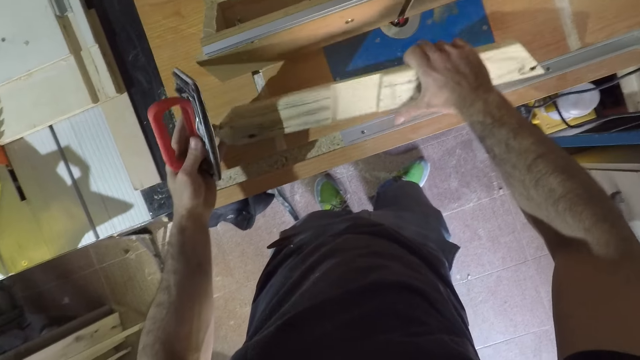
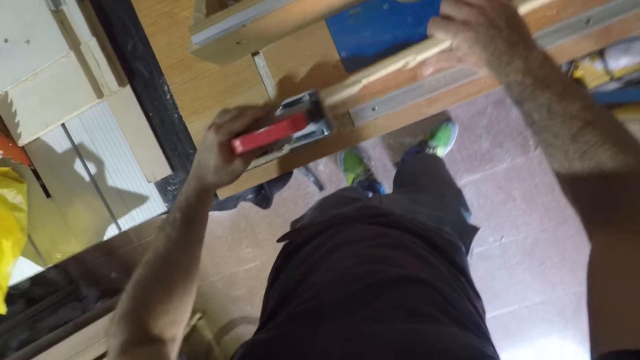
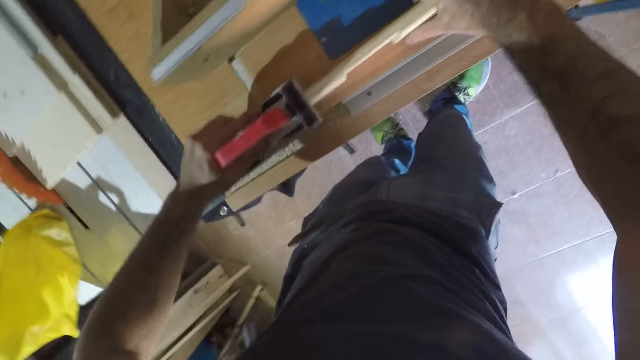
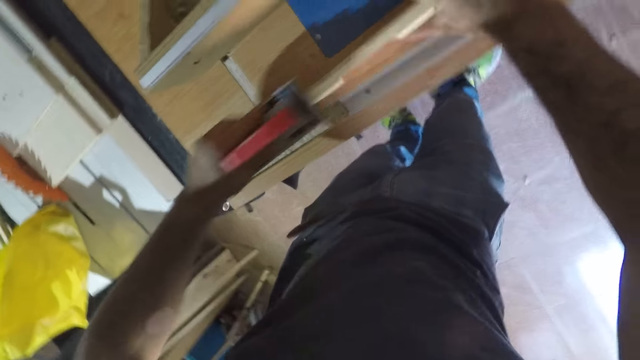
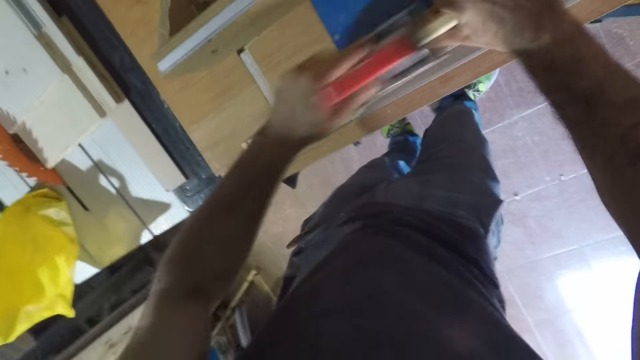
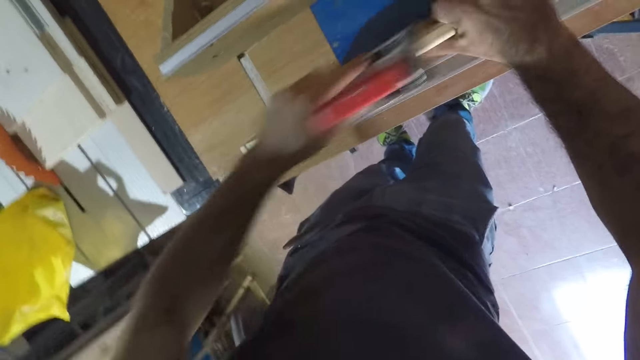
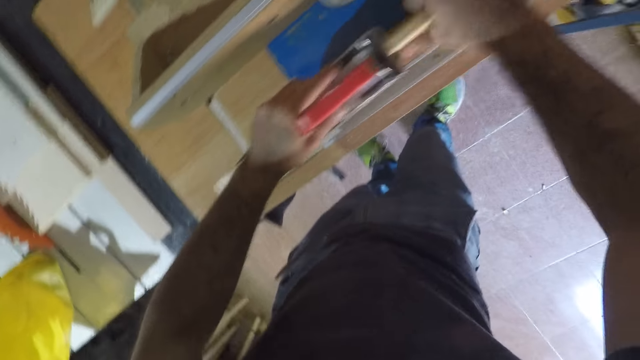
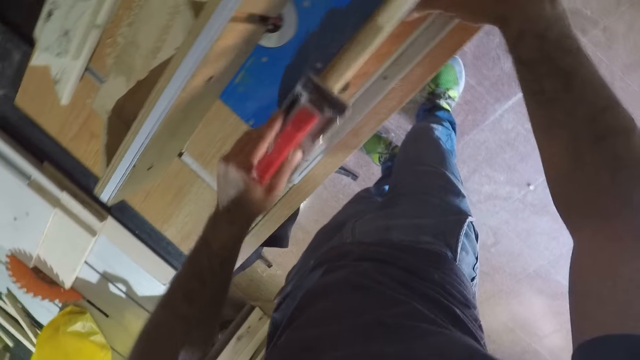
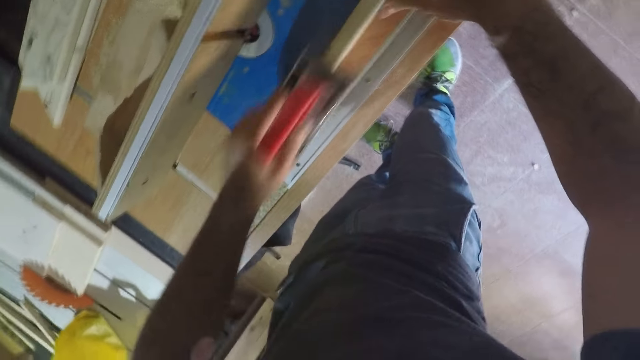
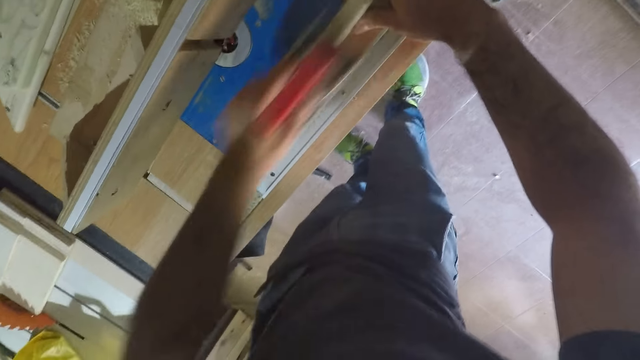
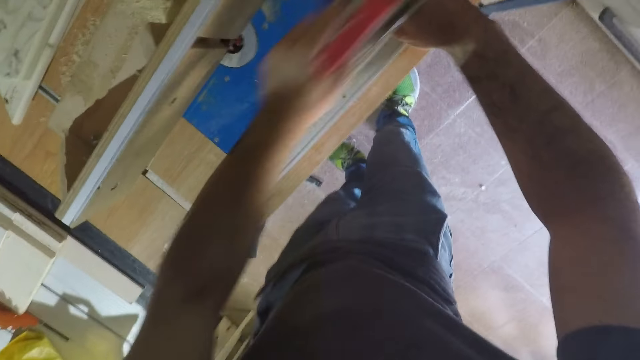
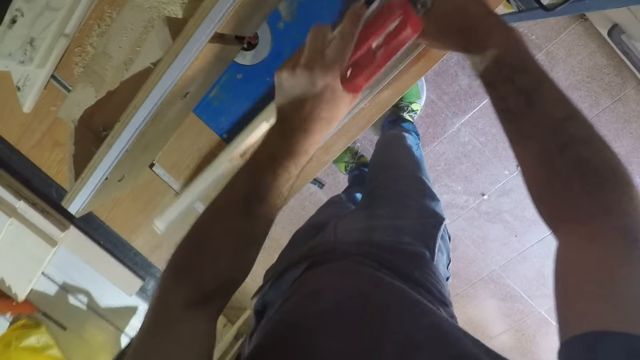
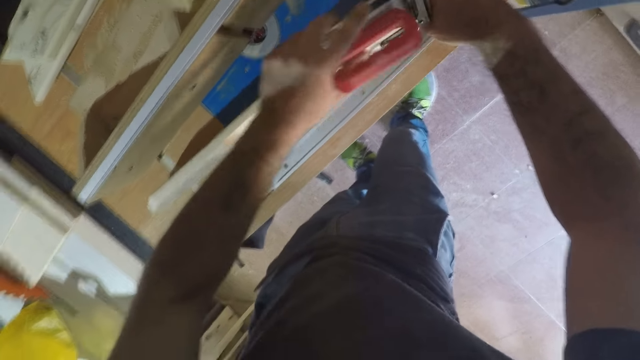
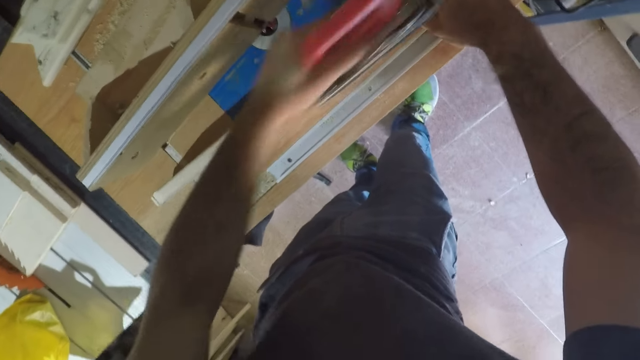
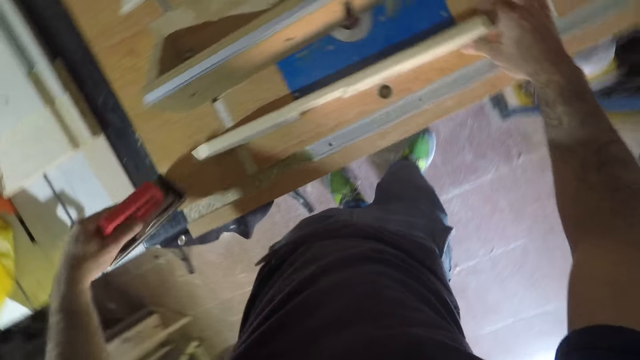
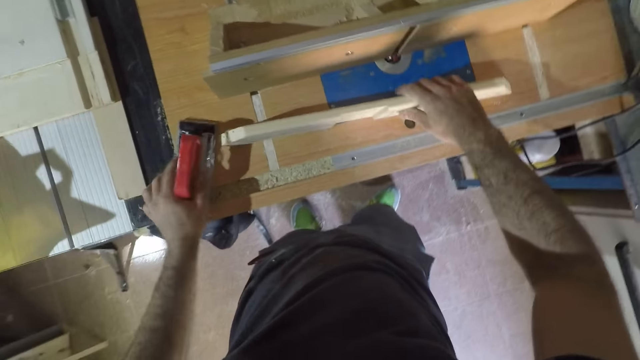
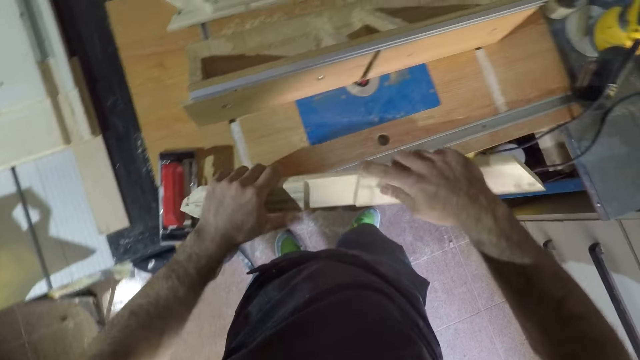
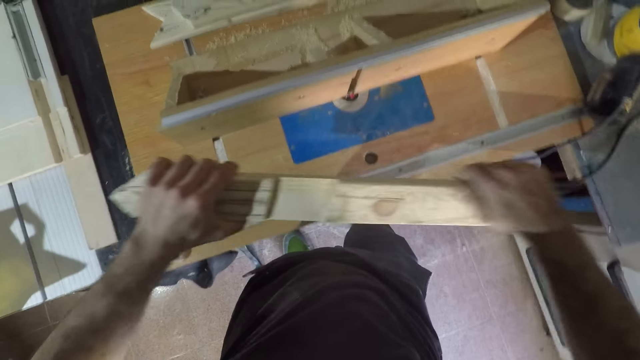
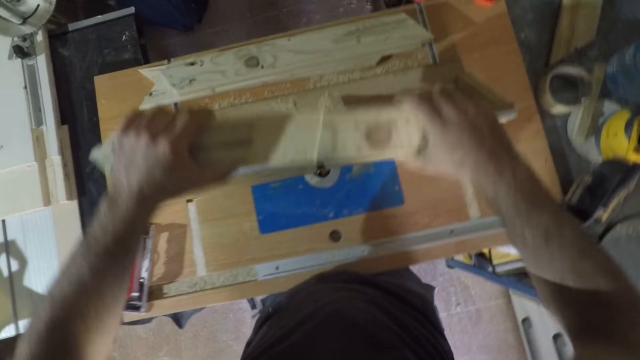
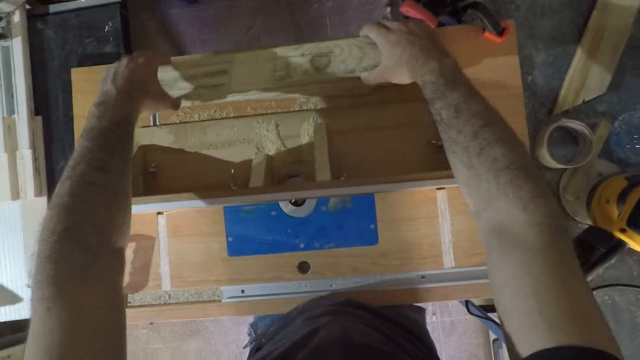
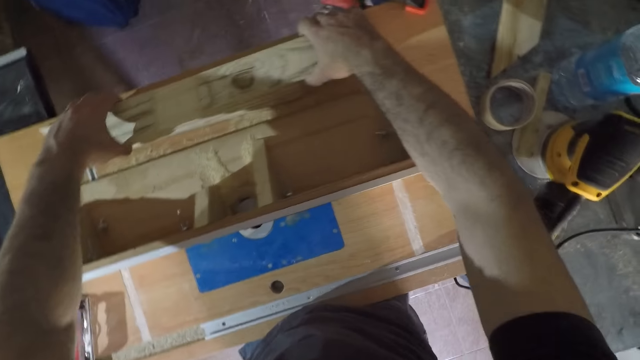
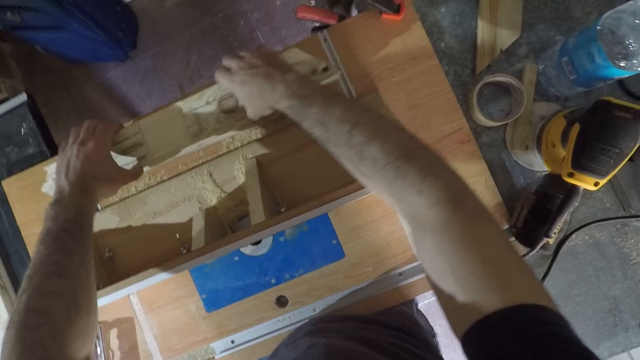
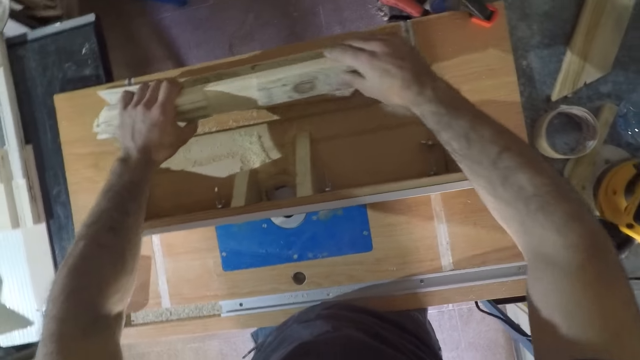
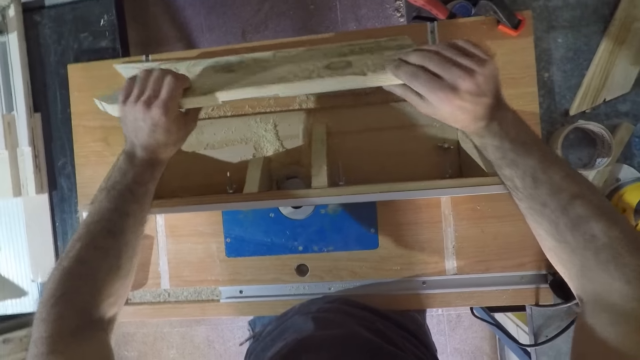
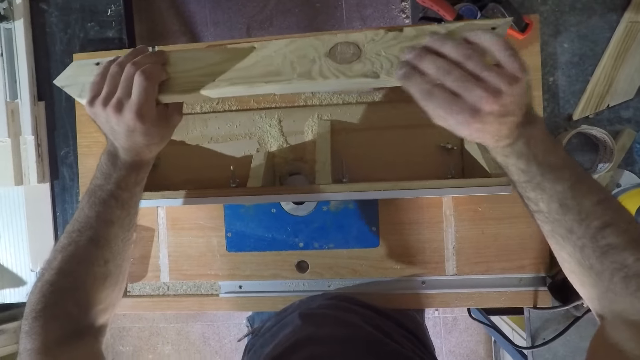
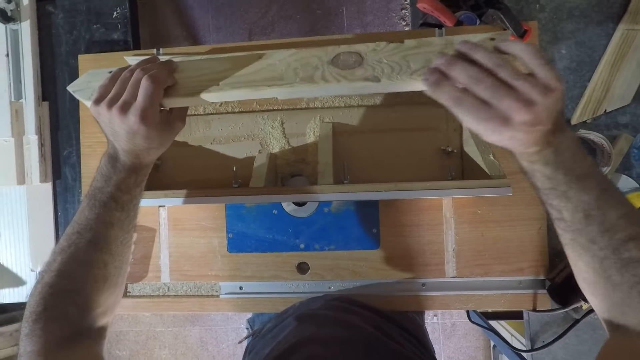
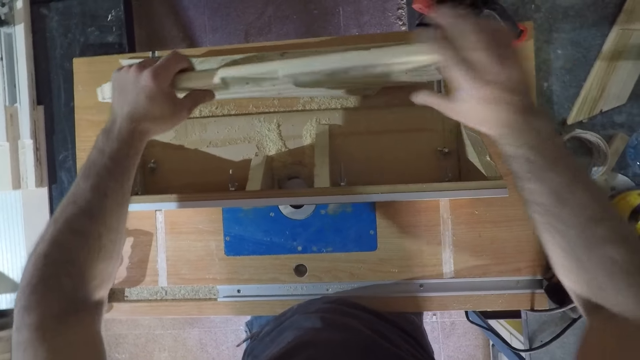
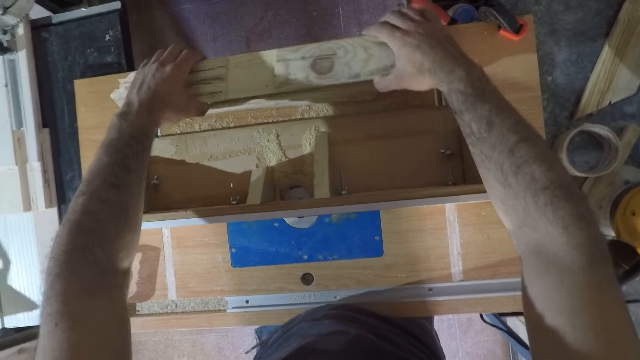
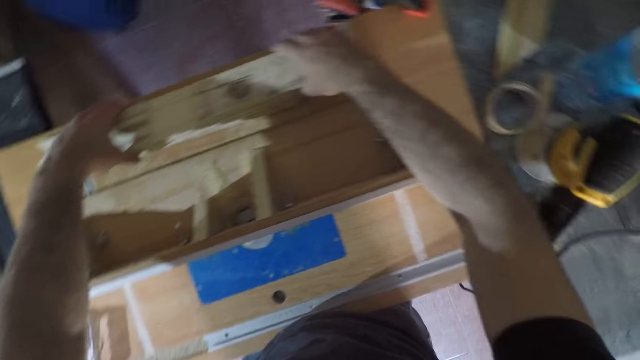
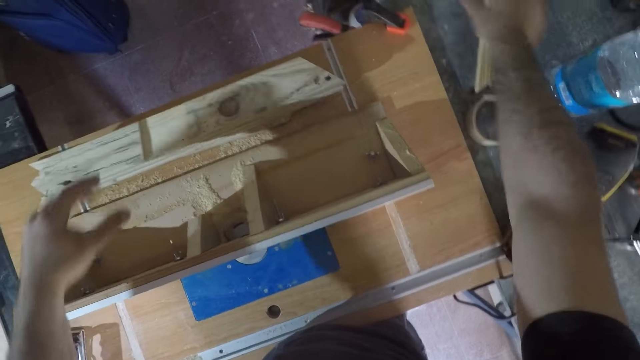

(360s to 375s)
The camera wearer turns the piece of wood to its opposite side. They scrub the piece of wood. They drop the hand sander on the table. They stop scrubbing the piece of wood. They pick up the piece of wood and hold the piece of wood with both hands. They smoothen the wood with the hand. They put down the piece of wood on blocks of wood, on the table. They touch the piece of wood. They pick up the piece of wood. They touch the piece of wood. They put down the piece of wood on the blocks of wood.

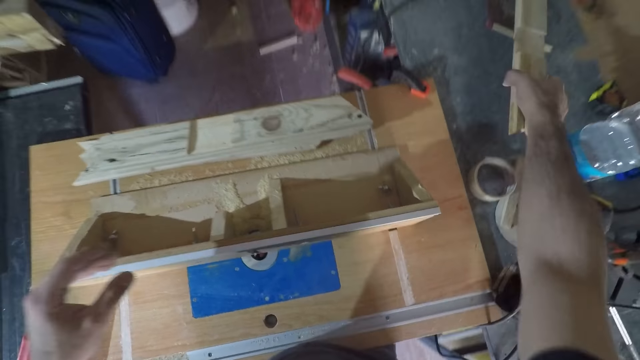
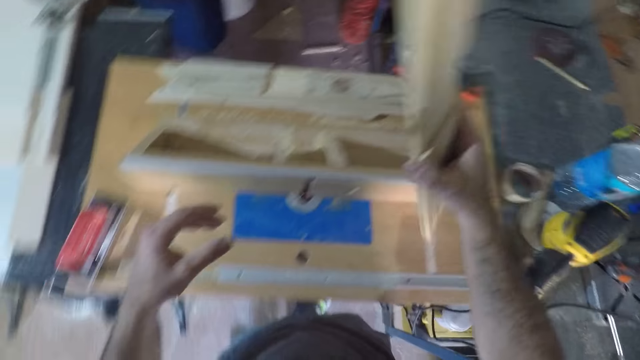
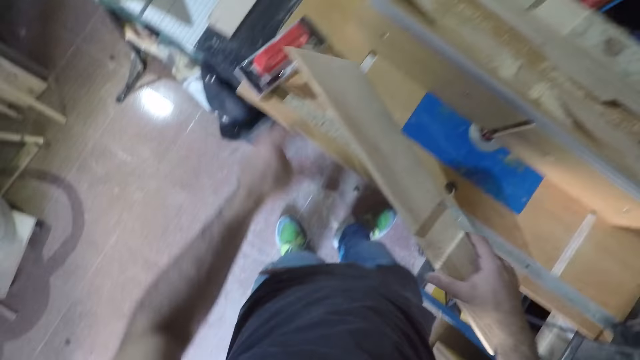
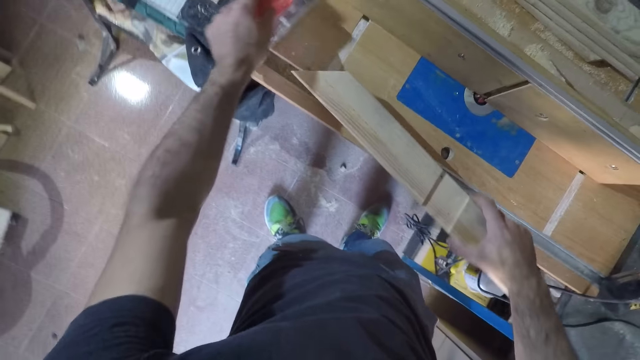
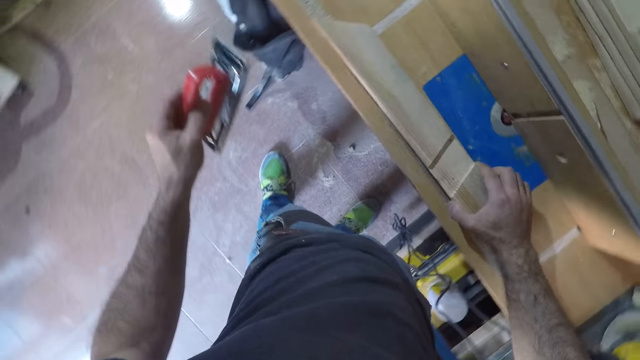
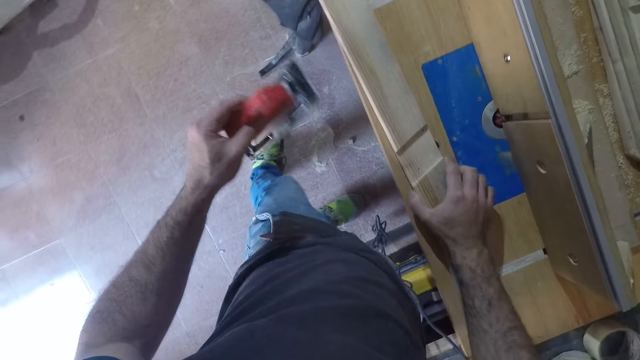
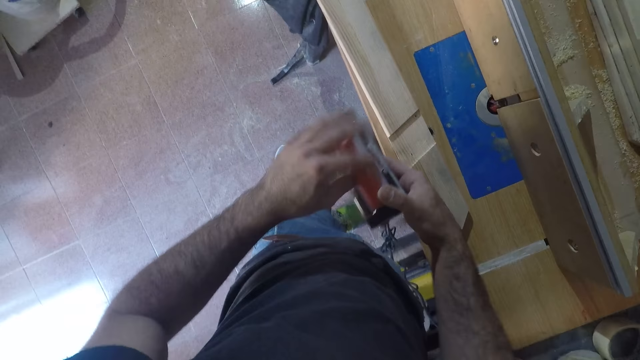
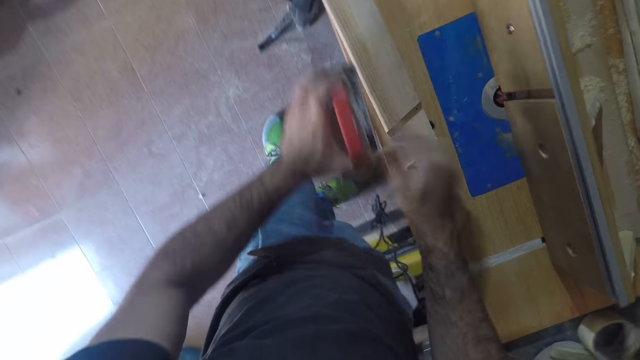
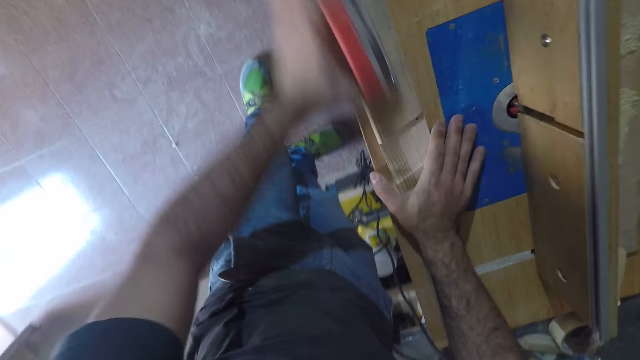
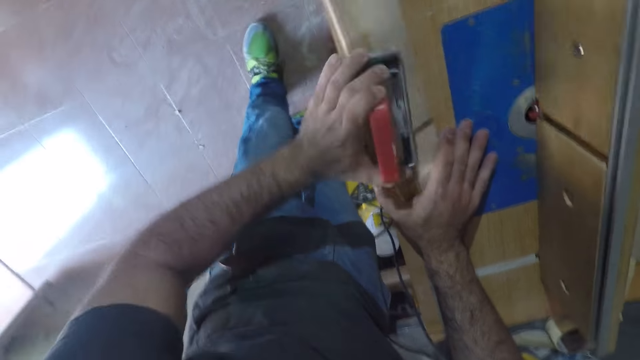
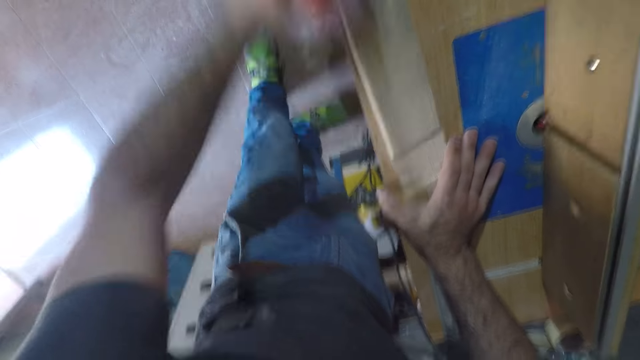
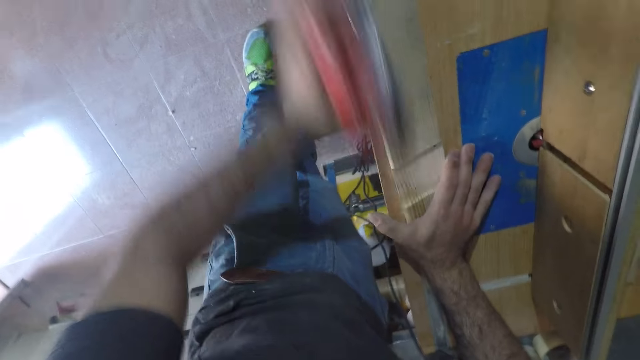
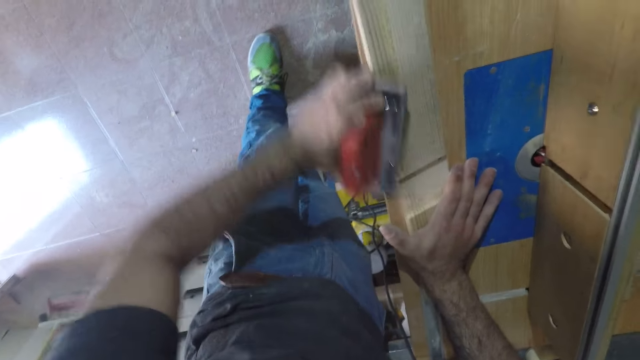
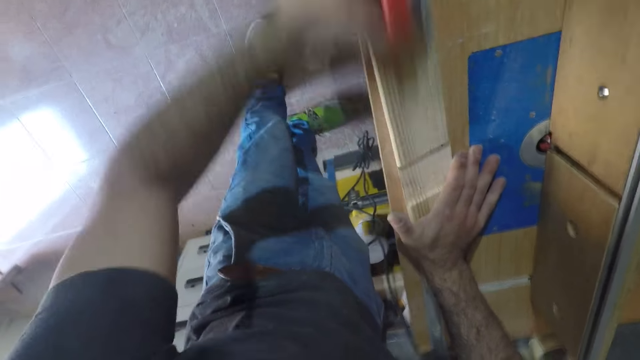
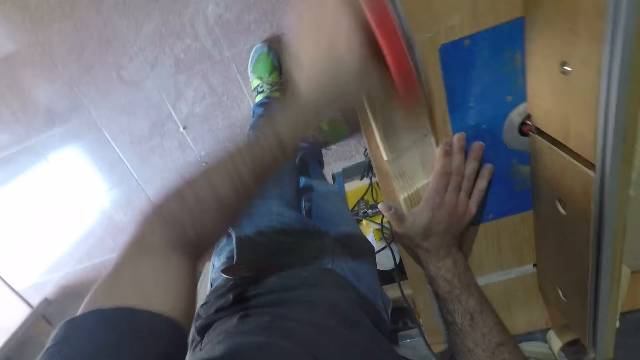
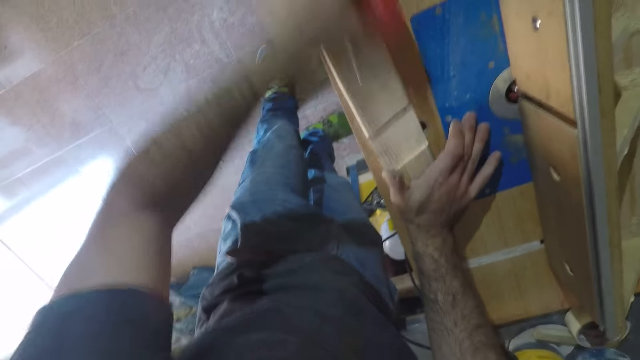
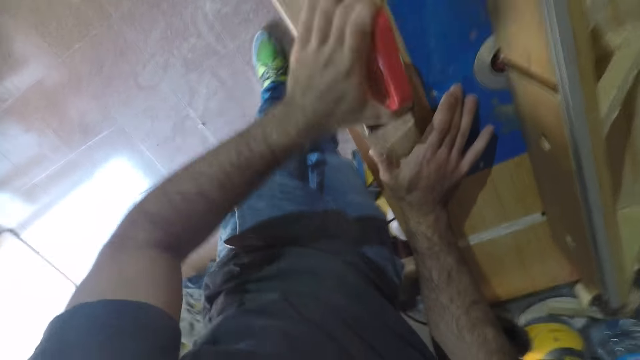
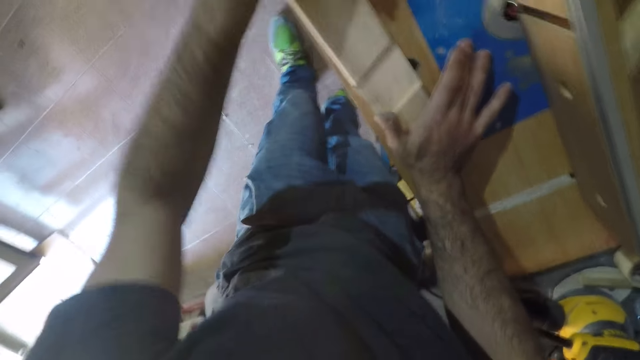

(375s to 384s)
The camera wearer picks up a piece of wood with the right hand. He picks up the hand sander with his left hand. He puts down the piece of wood on a table. He adjusts the hand sander on his left hand, with his right hand. He smoothens the wood with the hand sander, on the table.
